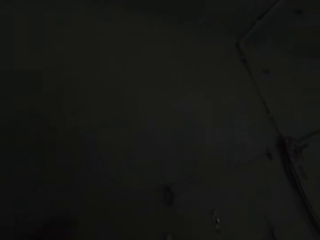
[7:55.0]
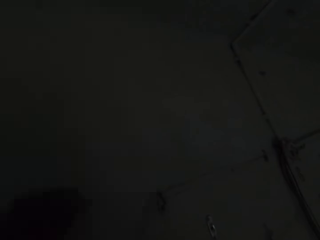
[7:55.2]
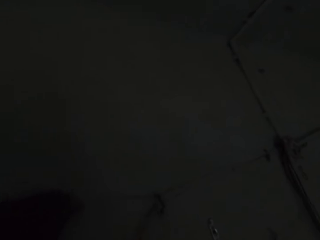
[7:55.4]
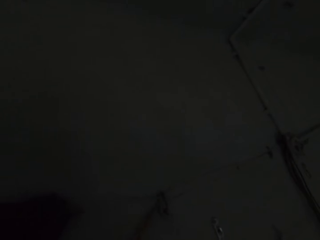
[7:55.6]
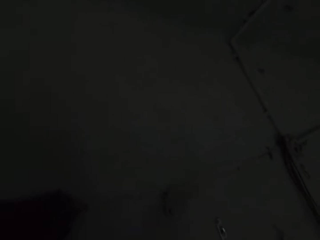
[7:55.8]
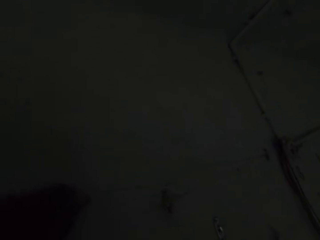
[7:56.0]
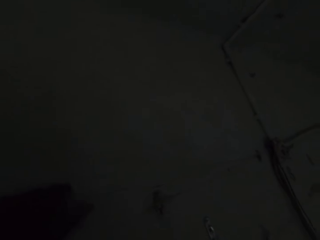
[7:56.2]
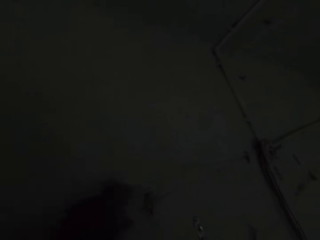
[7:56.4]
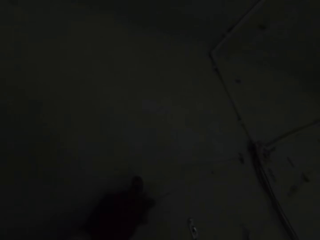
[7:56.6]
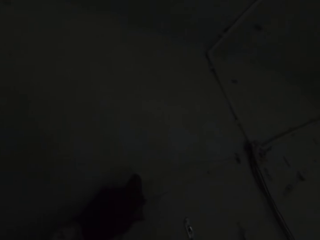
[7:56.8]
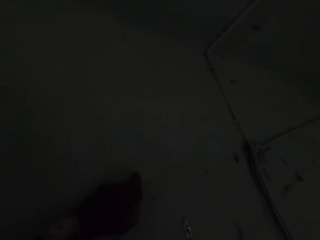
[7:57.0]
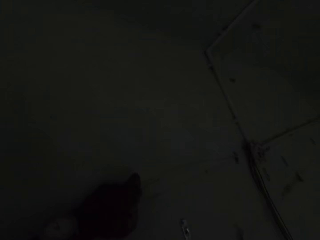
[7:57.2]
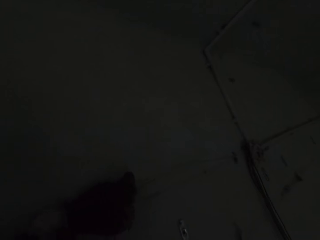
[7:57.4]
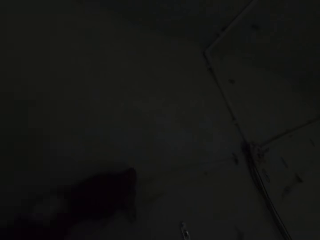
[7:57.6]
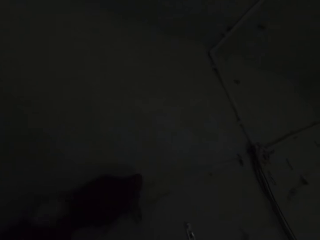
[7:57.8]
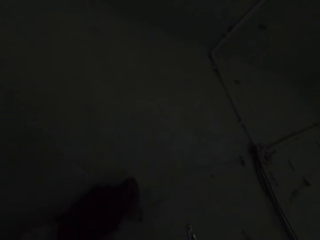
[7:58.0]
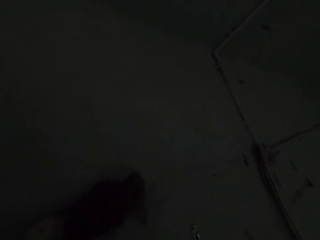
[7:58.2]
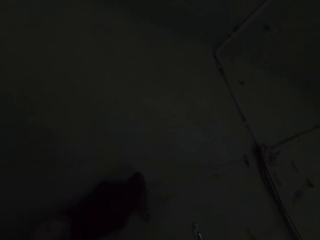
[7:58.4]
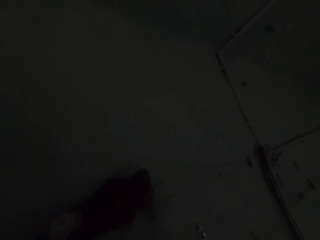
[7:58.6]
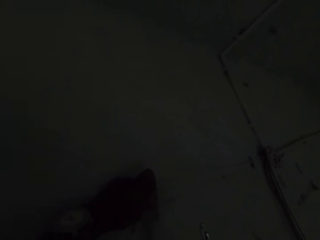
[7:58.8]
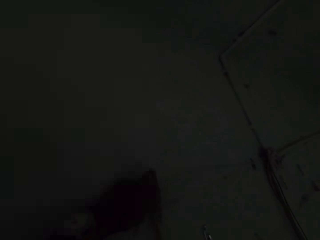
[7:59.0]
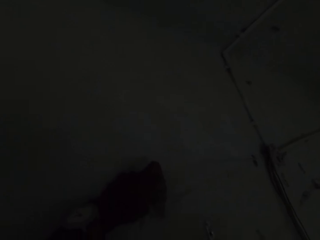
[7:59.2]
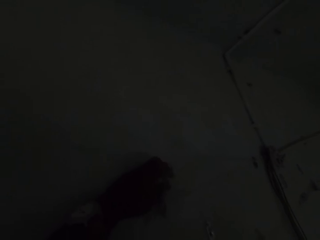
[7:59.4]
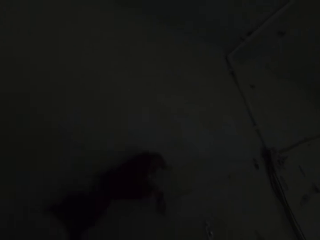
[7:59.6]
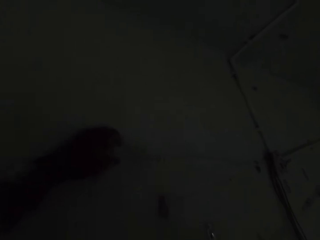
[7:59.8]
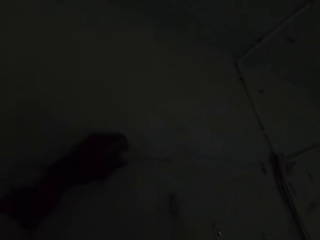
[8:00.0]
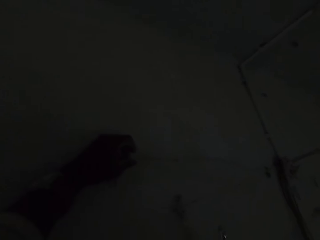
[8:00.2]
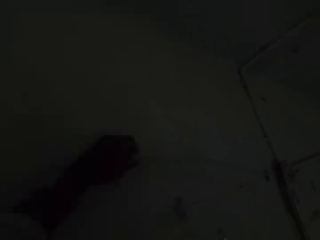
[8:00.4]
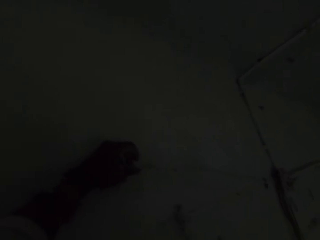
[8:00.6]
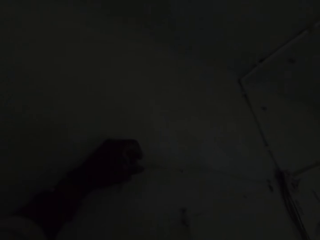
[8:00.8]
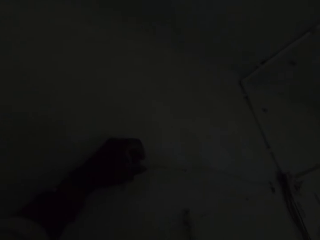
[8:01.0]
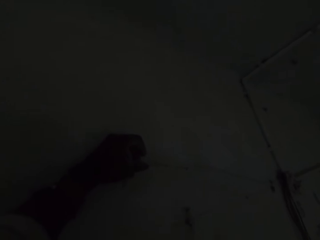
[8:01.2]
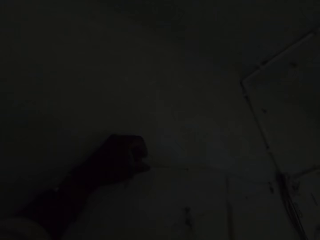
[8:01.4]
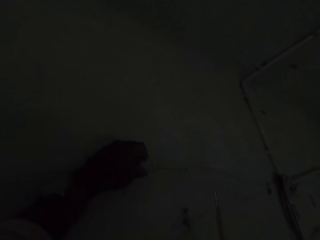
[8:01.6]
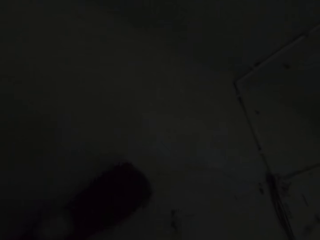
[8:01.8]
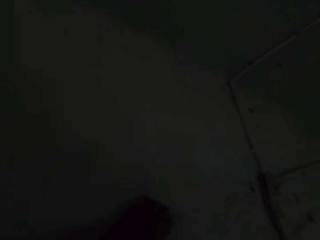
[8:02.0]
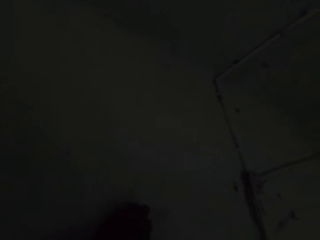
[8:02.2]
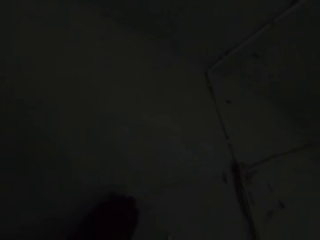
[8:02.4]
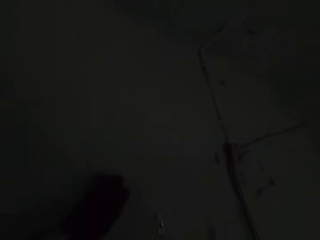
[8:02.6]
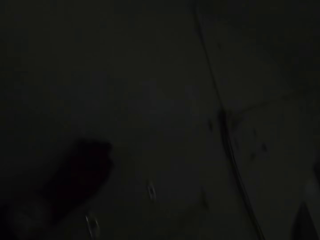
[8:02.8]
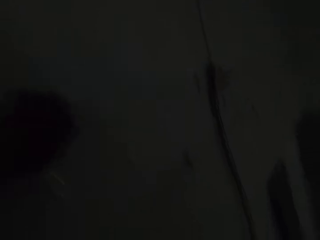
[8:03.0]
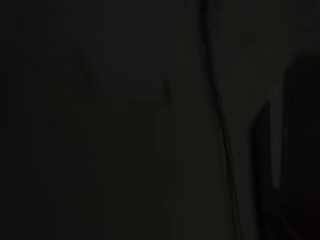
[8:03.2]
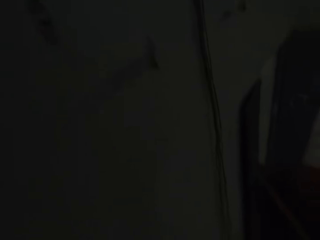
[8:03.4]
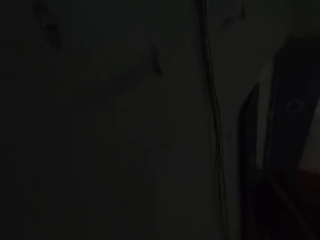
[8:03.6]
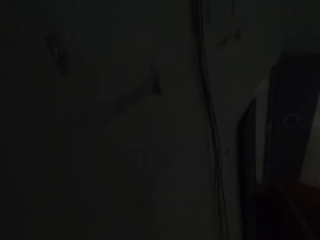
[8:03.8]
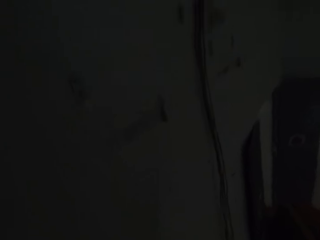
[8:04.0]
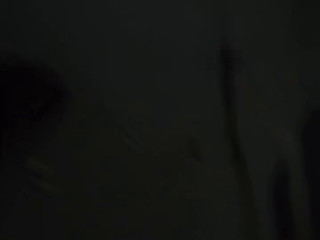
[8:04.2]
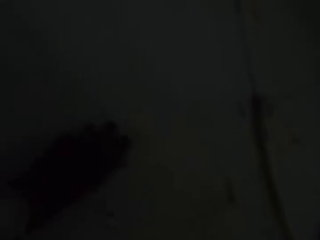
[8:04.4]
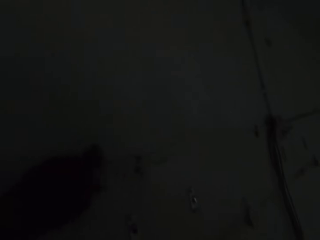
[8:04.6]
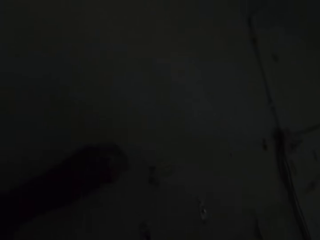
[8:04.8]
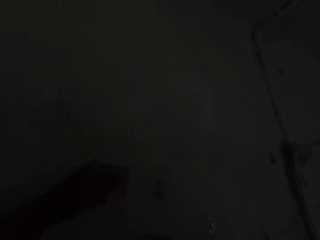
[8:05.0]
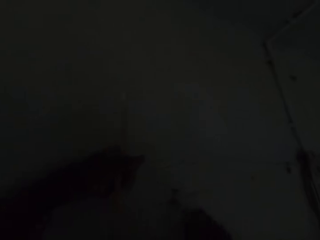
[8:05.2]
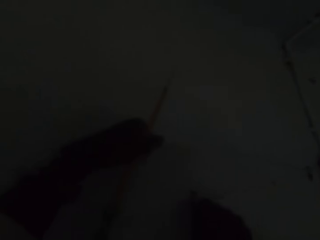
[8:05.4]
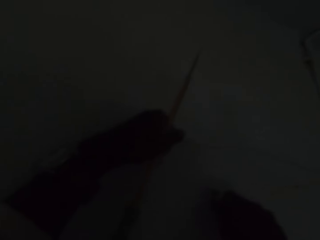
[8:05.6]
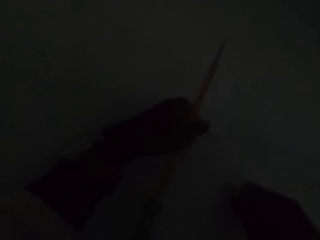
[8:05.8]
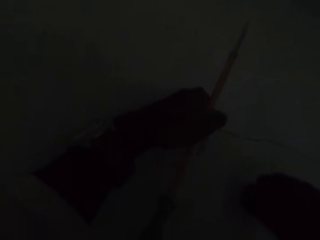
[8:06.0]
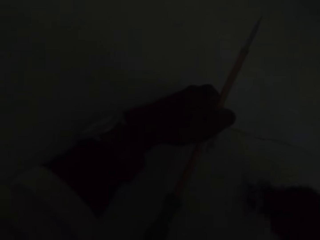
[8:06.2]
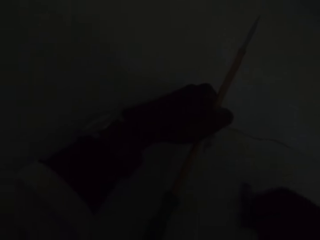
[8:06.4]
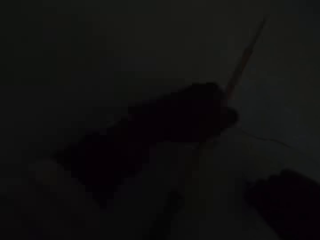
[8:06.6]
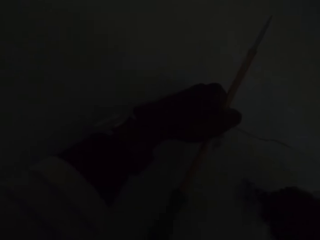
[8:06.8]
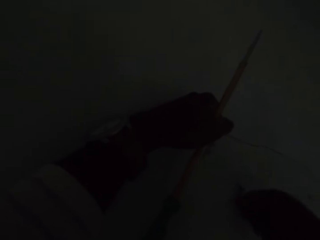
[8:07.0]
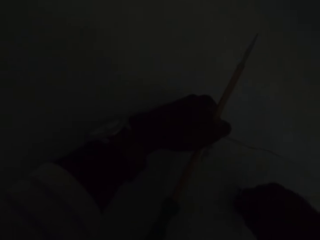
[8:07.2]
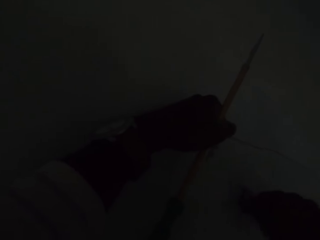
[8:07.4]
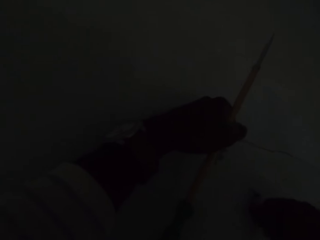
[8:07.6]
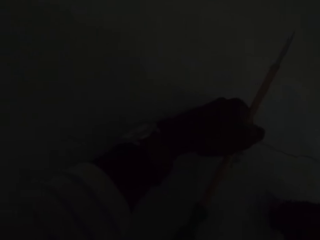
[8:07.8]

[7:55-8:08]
The camera wearer cuts cables. They touch the wall. They look around the room. They touch the wall.

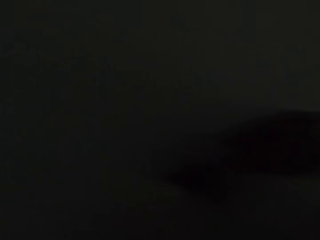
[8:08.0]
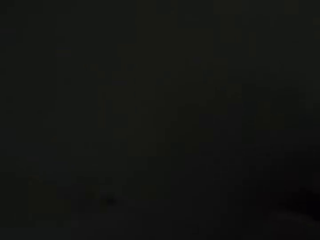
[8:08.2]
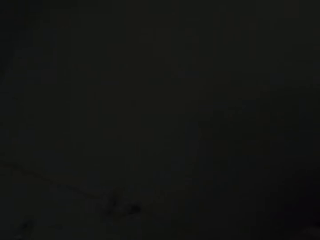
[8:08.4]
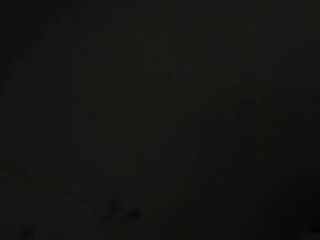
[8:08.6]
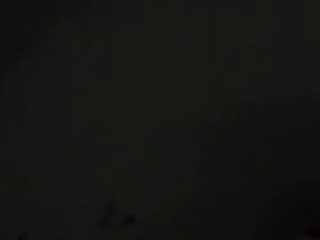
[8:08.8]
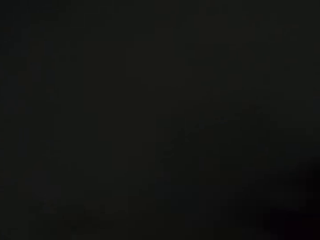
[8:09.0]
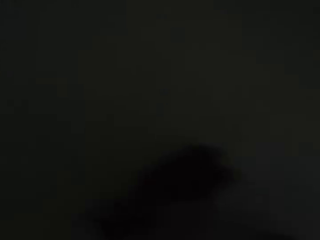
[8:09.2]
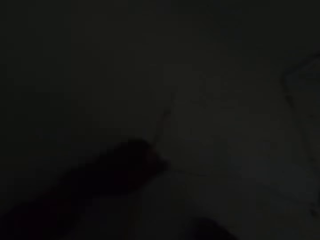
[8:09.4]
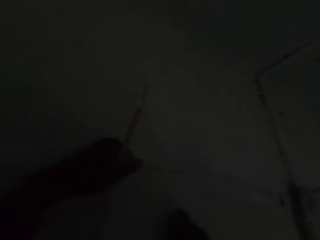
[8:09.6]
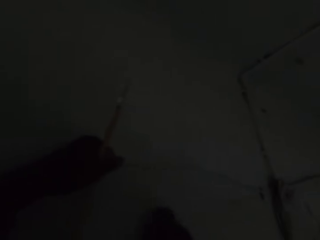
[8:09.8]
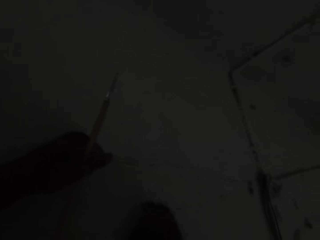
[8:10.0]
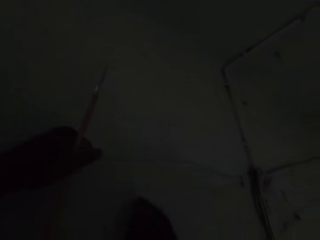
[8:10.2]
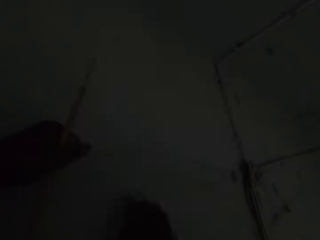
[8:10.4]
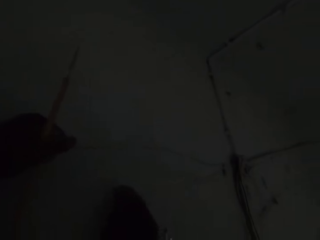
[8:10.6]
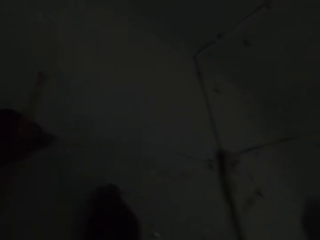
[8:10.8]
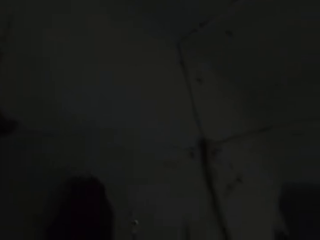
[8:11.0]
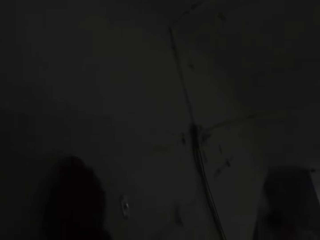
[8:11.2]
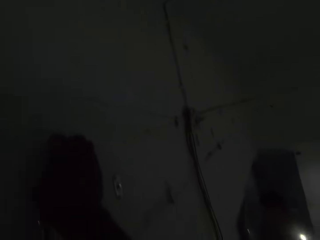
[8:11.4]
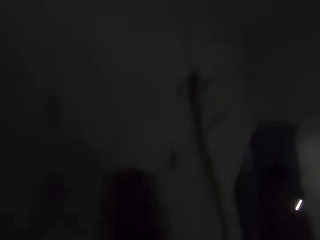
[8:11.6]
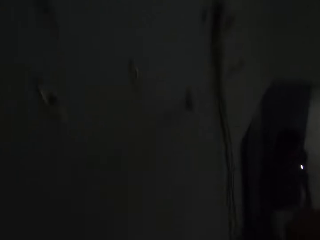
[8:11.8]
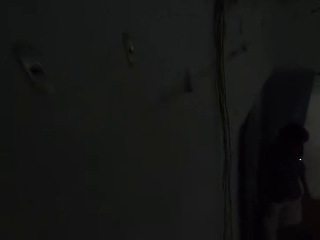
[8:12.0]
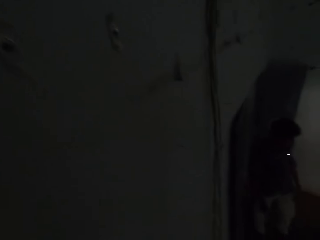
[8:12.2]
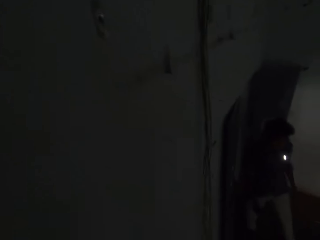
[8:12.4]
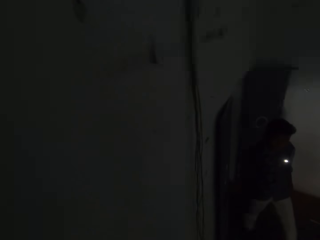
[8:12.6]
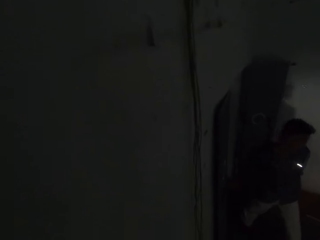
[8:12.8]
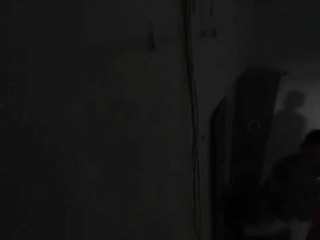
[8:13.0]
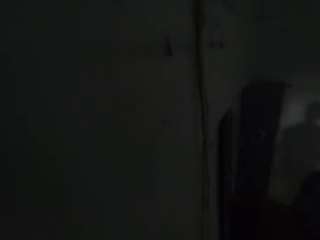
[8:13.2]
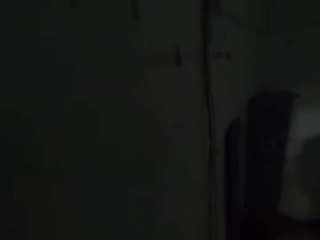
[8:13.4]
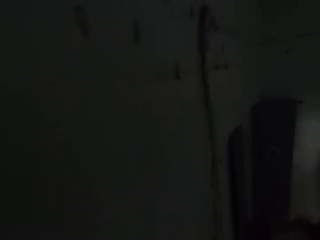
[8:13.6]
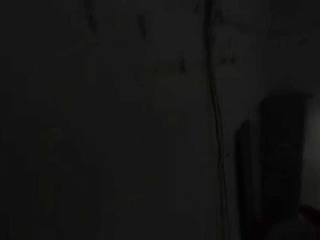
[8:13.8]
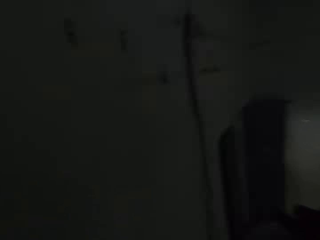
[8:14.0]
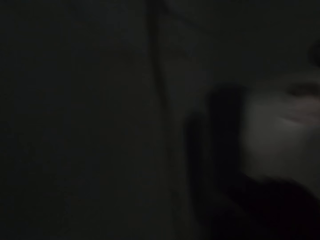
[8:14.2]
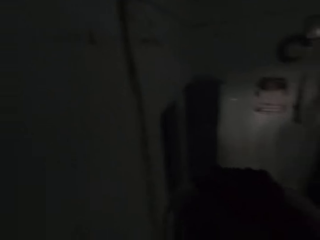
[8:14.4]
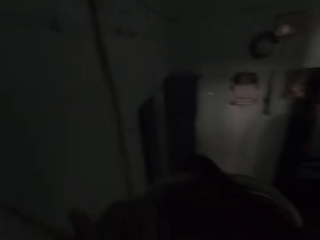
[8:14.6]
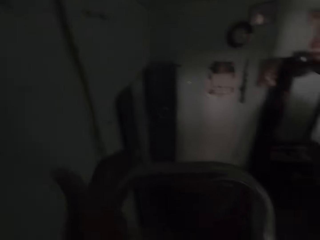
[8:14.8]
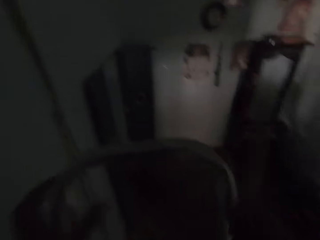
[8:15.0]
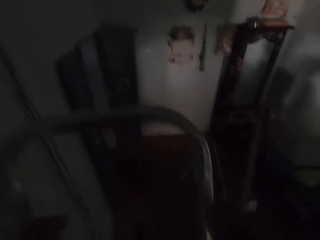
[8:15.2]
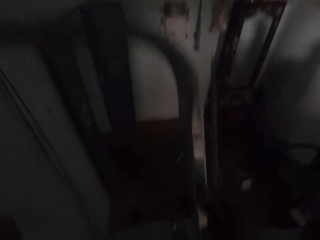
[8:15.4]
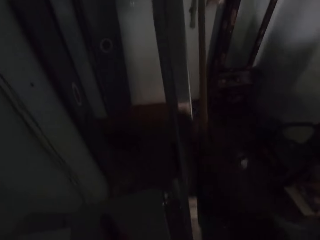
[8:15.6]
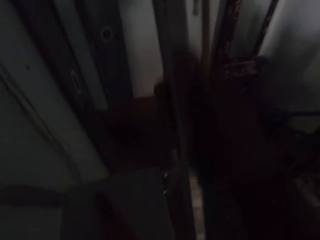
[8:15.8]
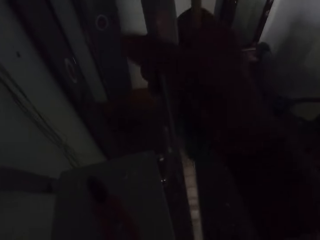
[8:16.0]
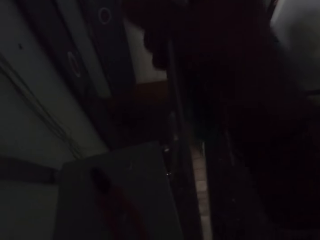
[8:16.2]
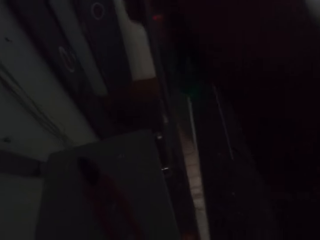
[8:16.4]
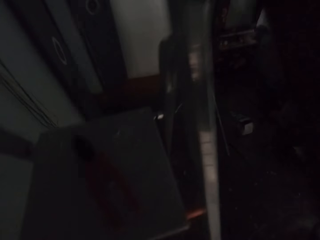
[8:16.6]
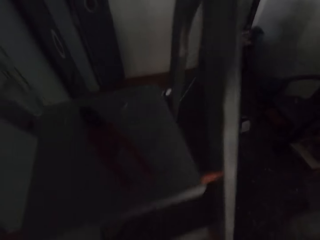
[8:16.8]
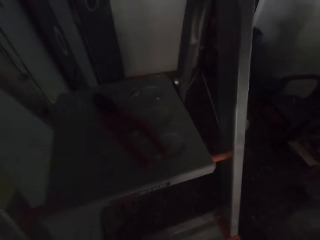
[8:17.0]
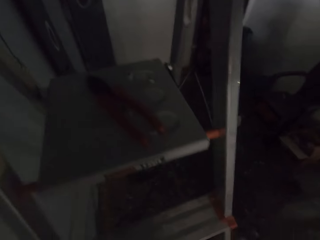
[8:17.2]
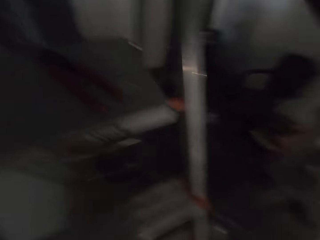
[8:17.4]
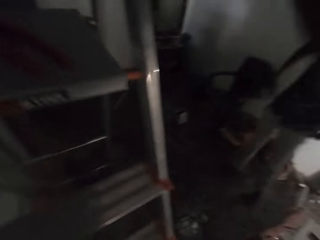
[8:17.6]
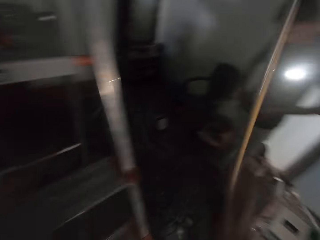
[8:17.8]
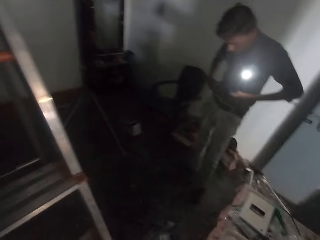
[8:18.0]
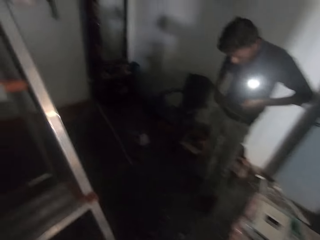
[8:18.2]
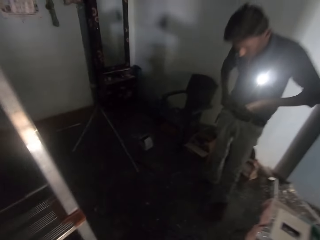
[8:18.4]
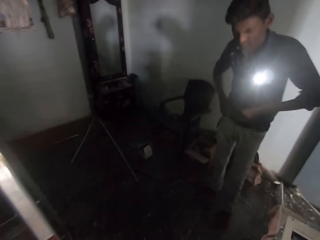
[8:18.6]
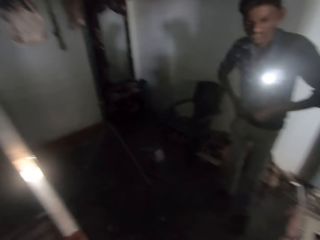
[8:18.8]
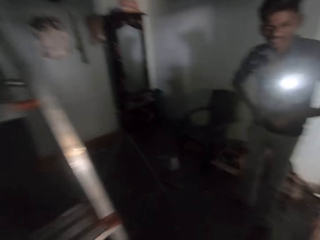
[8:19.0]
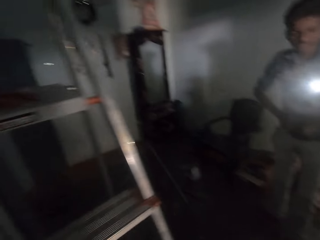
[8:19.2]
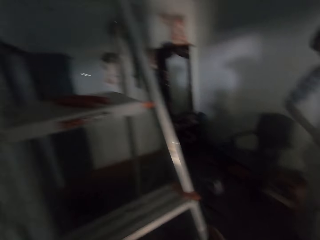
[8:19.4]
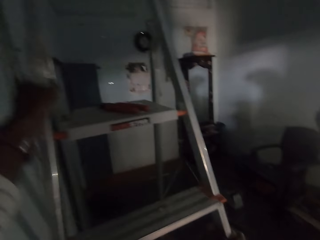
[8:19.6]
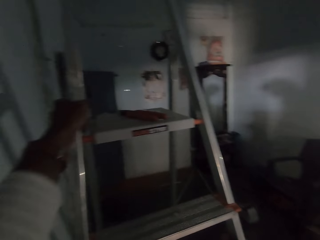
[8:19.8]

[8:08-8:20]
The camera wearer looks around the room. They touch the wall. They look around the room. They step down the ladder.
